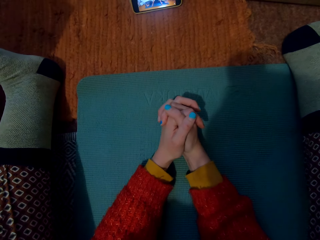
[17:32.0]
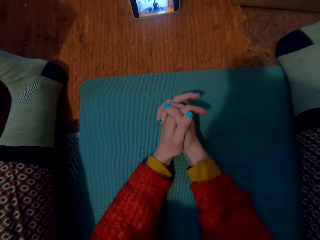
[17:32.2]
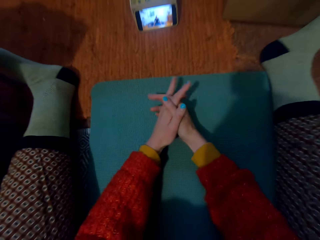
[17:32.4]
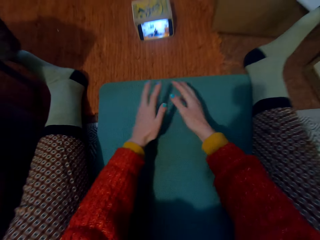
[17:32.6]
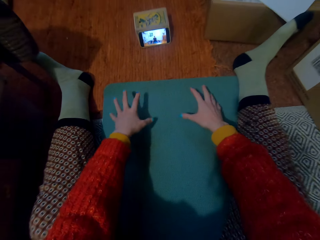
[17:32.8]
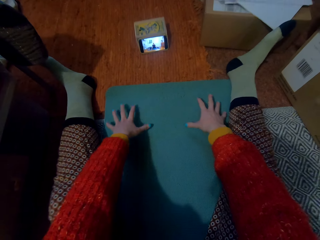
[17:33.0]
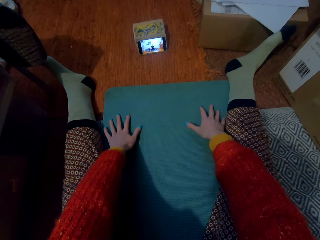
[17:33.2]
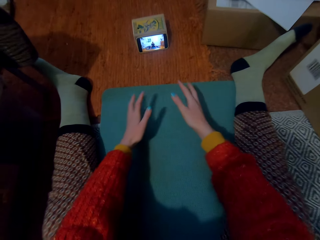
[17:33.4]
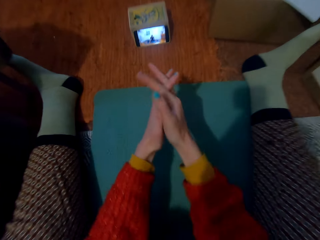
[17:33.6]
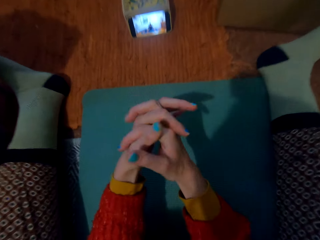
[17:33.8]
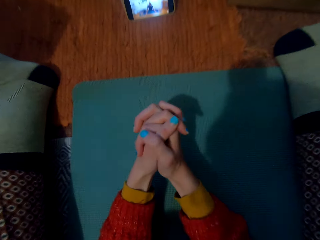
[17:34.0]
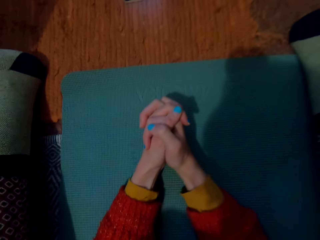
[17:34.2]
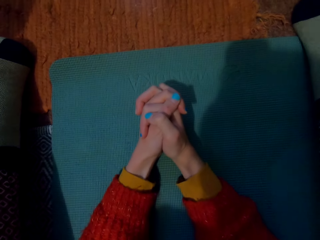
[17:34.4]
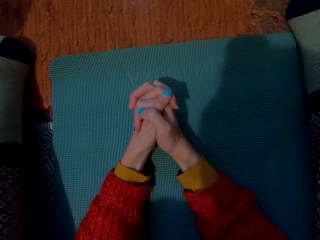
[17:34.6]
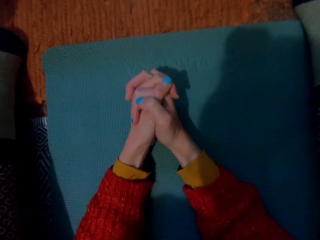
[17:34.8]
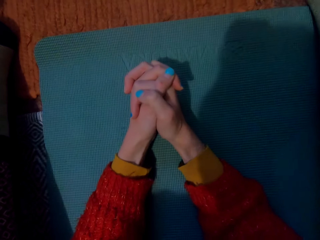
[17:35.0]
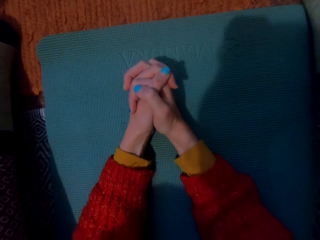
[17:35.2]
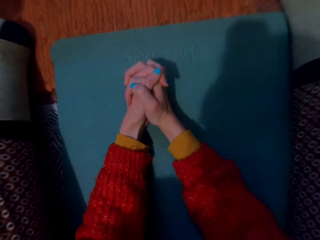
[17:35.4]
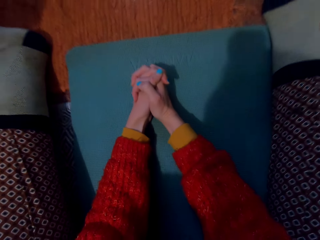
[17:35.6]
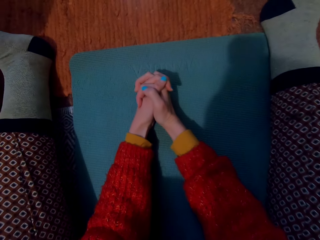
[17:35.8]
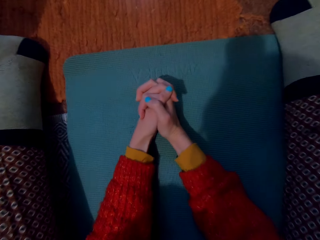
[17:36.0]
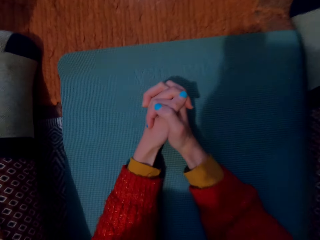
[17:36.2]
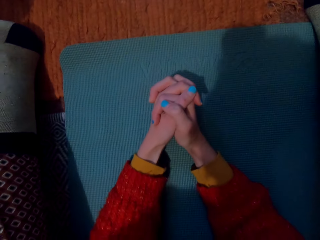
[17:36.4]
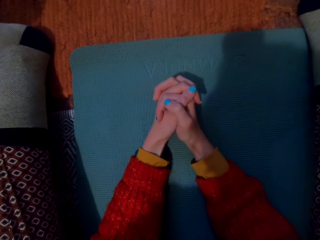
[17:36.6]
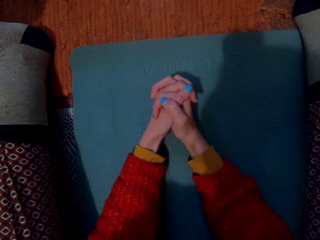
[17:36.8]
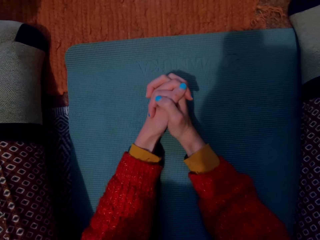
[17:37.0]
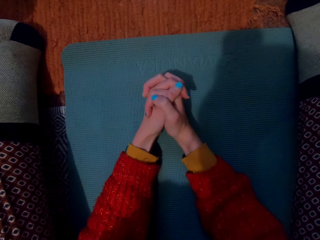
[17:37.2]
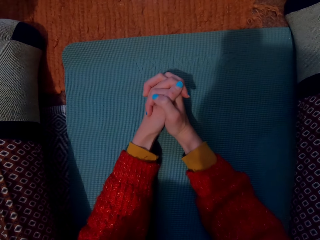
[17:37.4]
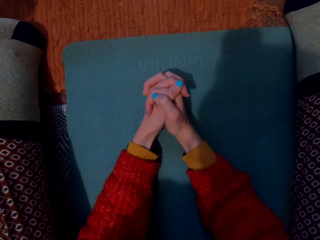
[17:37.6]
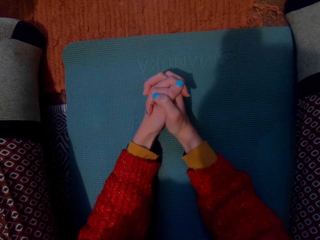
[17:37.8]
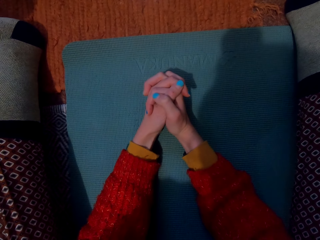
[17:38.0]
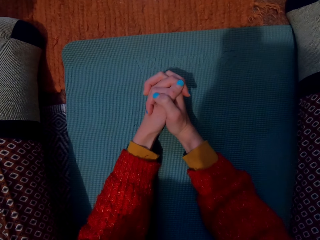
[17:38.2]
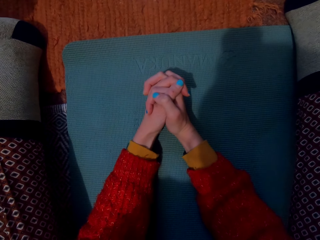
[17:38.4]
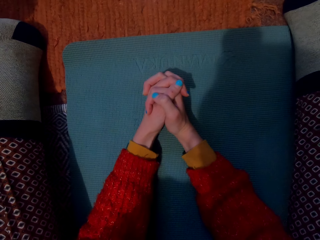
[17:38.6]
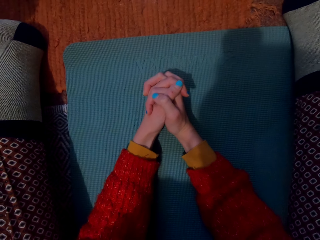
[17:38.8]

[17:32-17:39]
The camera wearer holds the floor. They put the hands together.

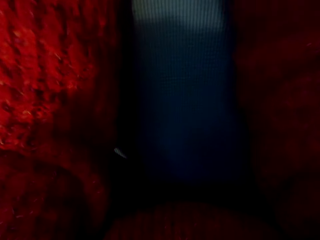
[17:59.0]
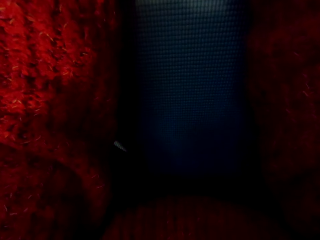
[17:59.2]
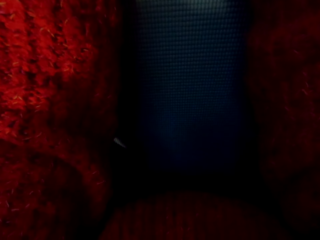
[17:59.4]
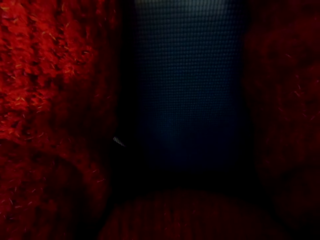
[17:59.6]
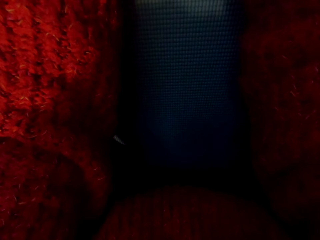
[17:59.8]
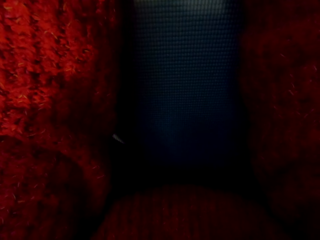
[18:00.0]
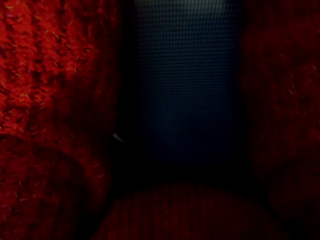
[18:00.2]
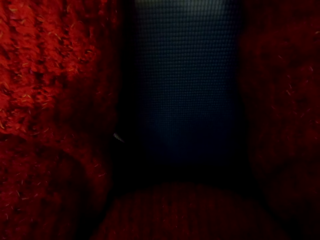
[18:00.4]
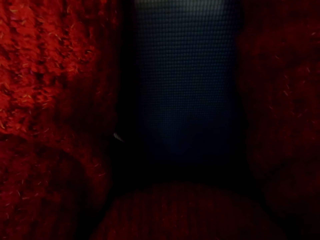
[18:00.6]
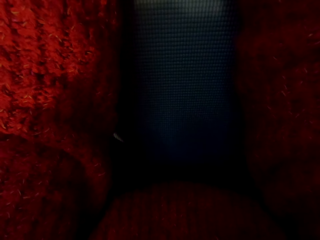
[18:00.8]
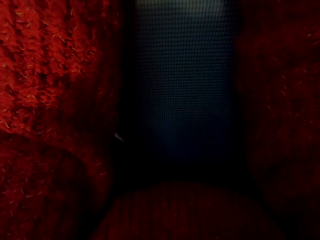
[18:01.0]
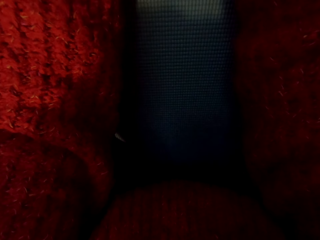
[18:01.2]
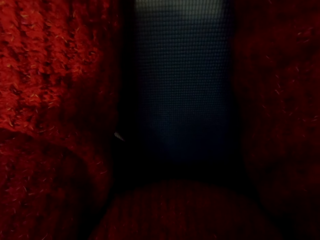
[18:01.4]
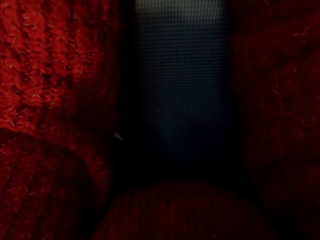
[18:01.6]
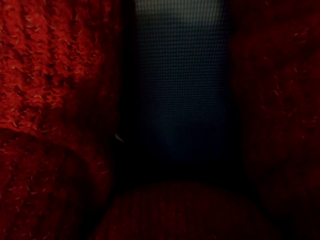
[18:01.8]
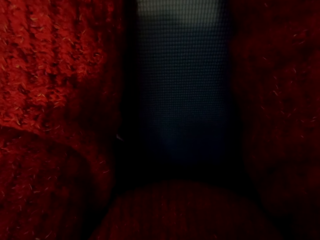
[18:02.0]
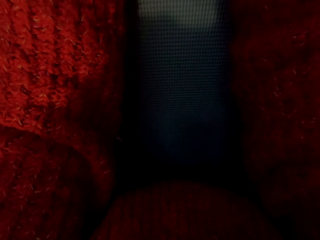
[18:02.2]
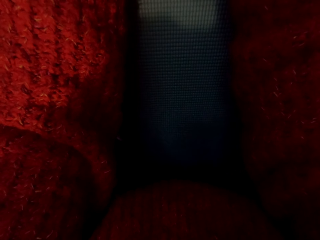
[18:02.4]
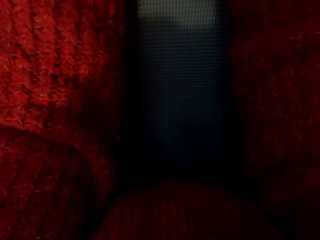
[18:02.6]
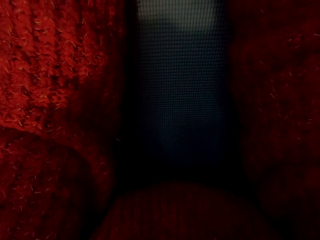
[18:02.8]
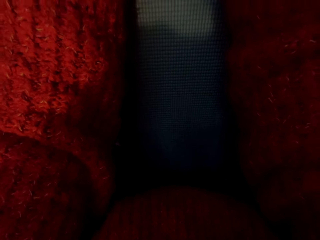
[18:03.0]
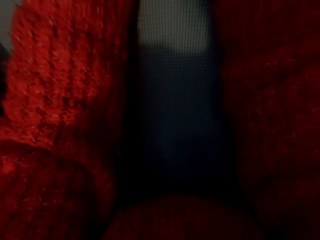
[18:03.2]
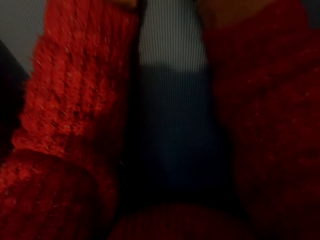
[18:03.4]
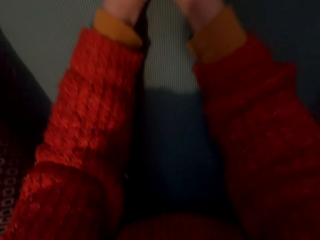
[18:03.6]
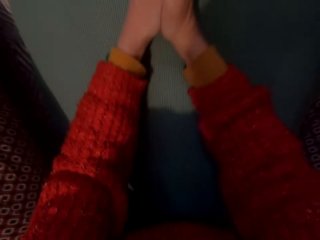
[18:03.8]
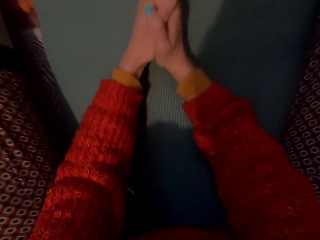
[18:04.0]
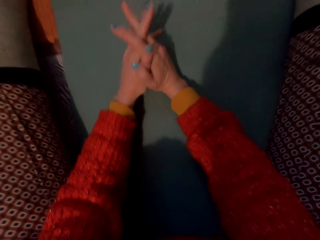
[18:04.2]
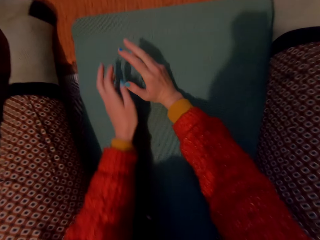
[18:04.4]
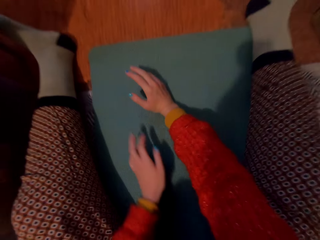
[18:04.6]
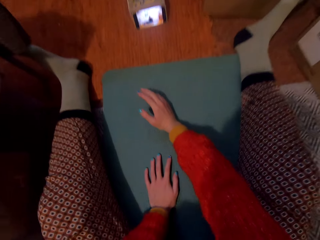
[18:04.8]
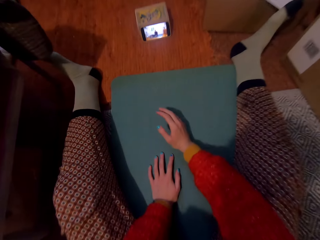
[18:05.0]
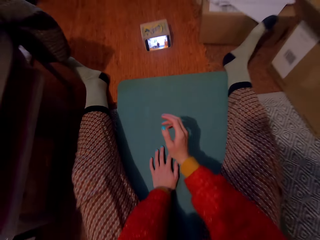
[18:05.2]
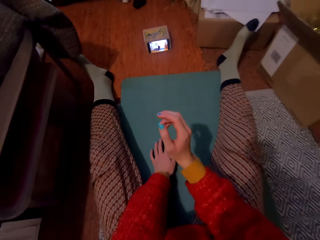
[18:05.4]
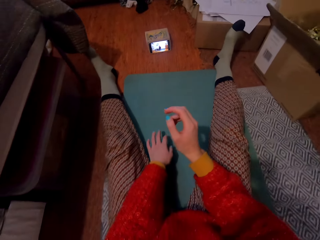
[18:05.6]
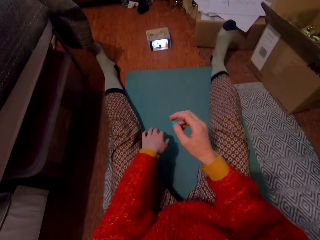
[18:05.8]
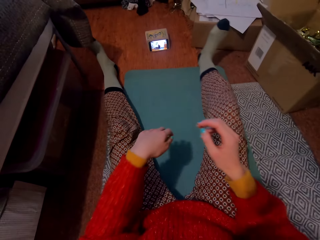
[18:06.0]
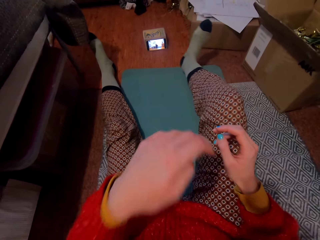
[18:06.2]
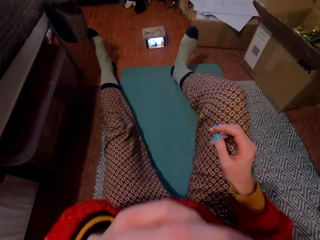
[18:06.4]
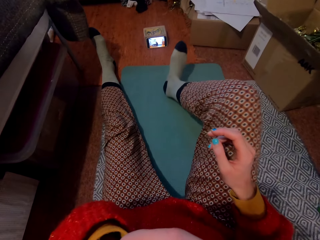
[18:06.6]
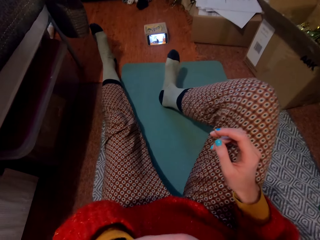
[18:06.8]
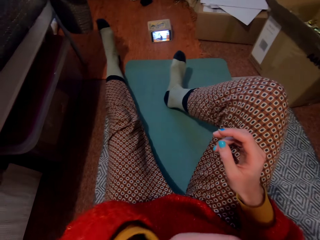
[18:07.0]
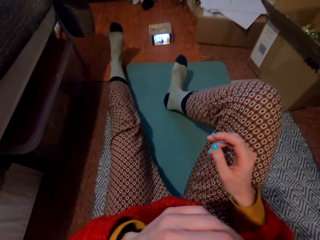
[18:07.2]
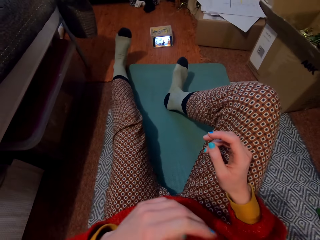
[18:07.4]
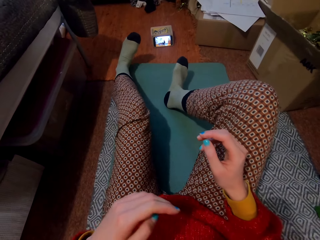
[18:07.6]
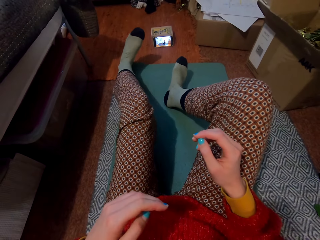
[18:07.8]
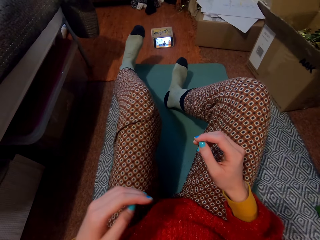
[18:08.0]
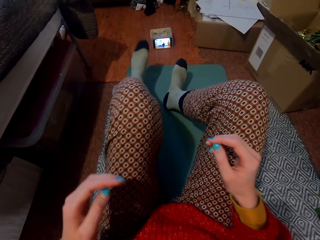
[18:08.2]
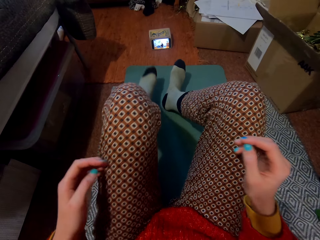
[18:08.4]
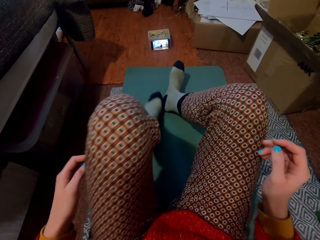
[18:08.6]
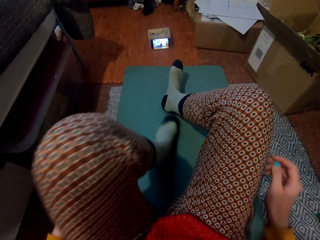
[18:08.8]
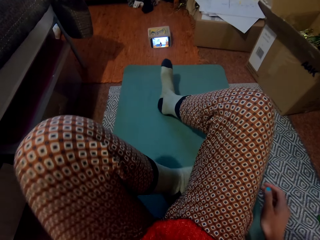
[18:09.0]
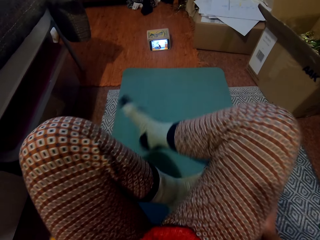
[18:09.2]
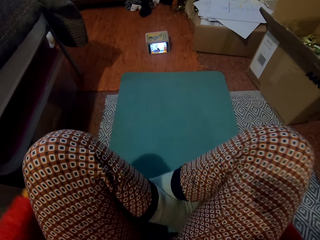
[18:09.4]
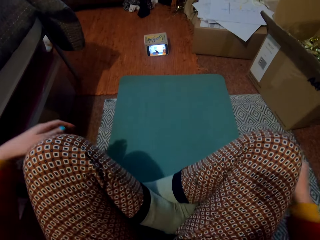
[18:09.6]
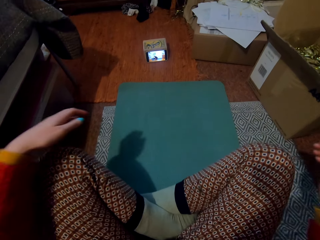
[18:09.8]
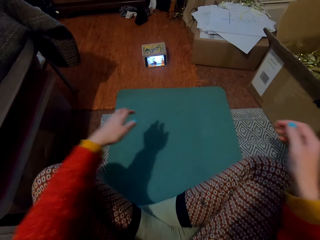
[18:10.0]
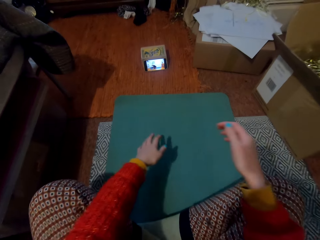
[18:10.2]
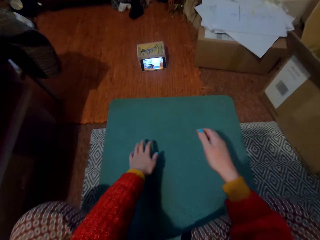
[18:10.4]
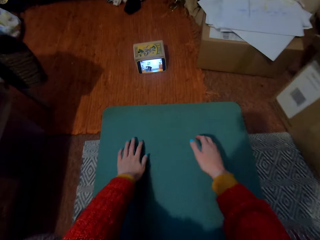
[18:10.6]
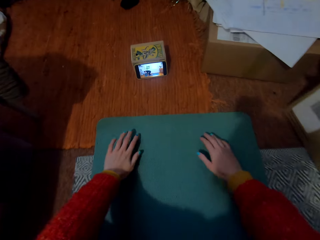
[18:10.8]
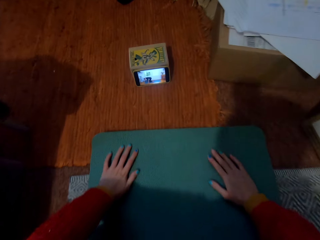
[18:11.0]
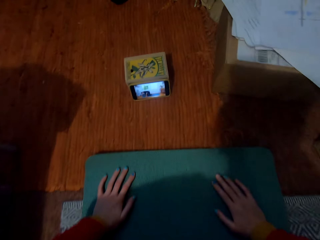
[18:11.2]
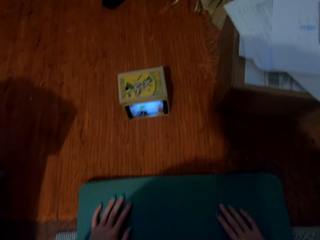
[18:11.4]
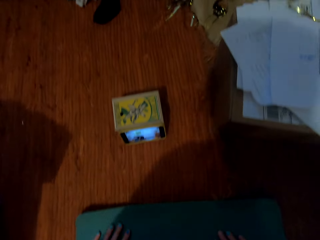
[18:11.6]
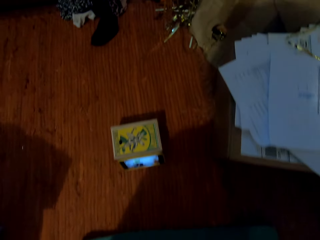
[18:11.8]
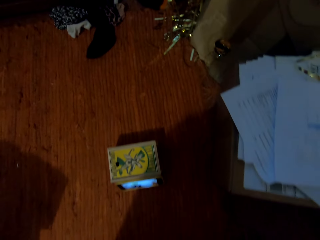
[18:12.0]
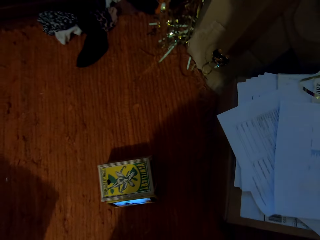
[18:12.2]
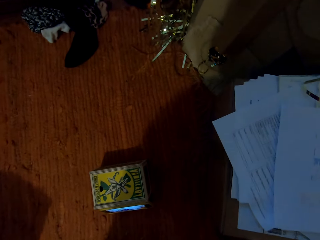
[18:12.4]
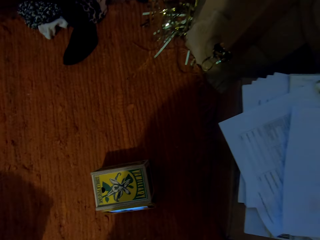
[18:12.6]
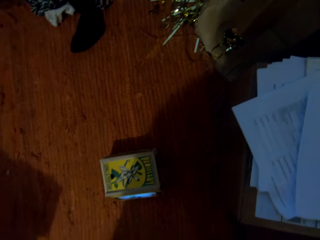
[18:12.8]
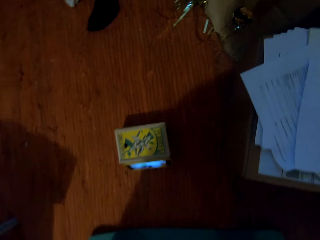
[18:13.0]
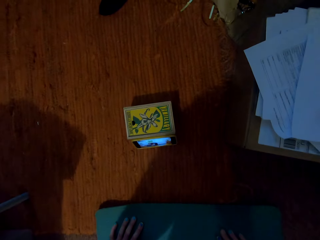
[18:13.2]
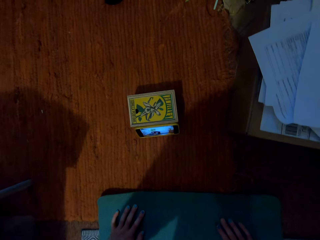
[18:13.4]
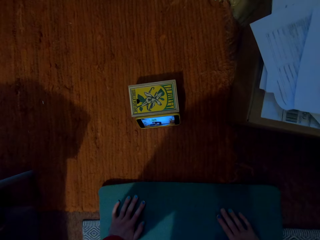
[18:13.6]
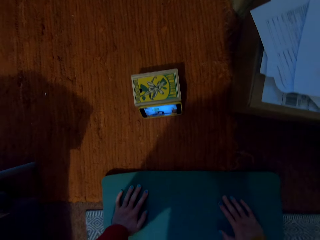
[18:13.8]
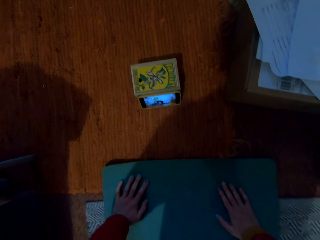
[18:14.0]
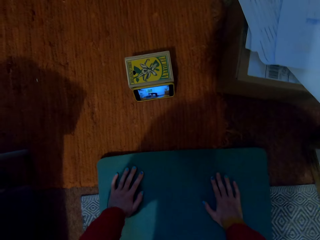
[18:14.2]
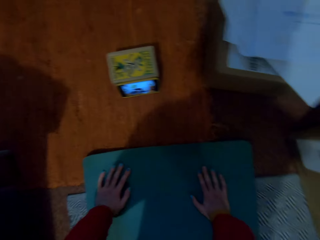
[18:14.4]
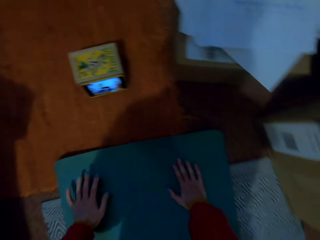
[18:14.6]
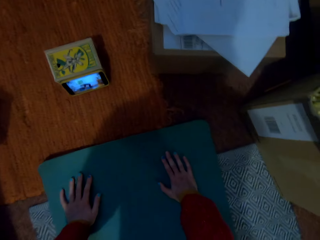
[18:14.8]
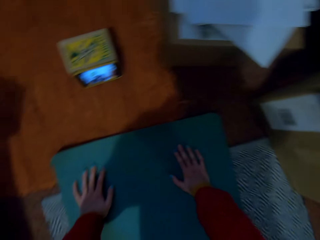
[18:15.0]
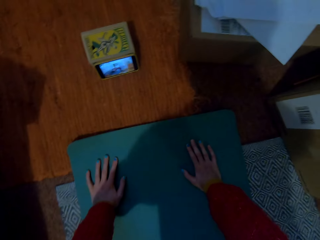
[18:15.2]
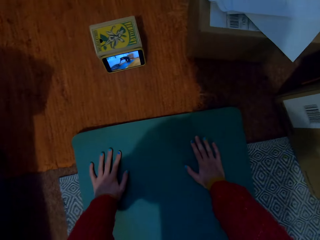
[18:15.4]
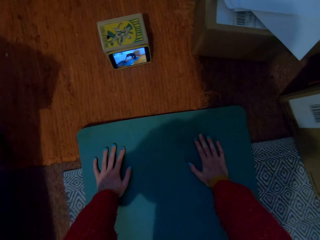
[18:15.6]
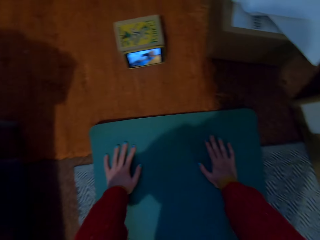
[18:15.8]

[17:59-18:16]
The camera wearer bends her head down on the floor. She lifts her head up. She moves the hands. She moves the legs. She adjusts the position. She folds the legs together. She holds the floor with a hand.
